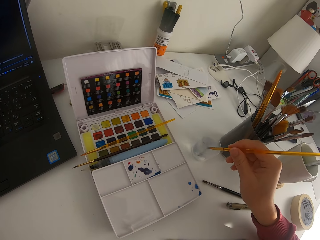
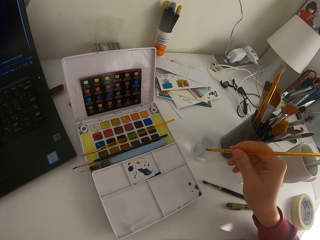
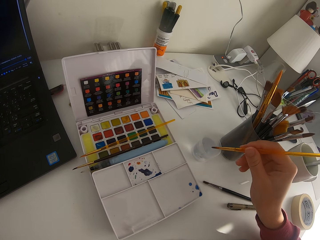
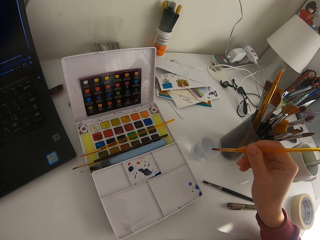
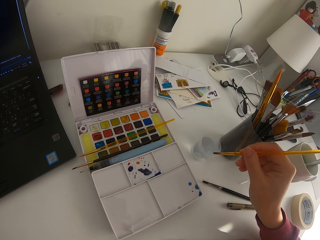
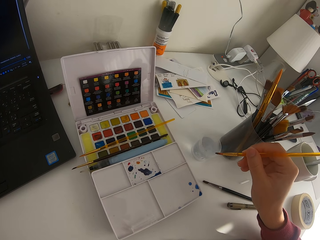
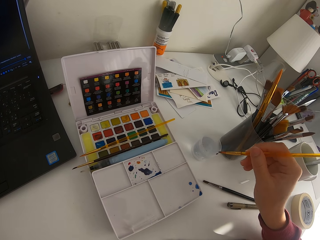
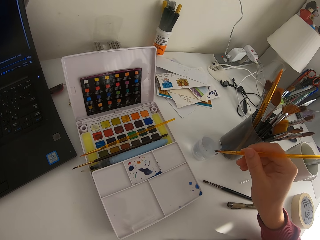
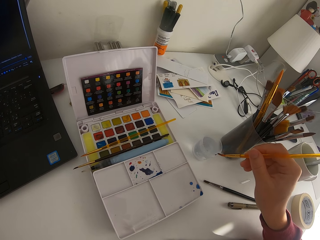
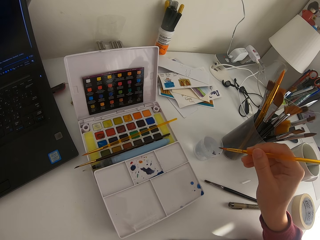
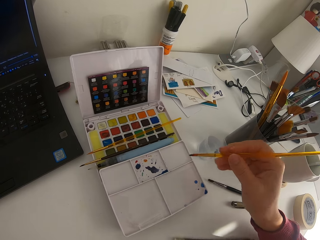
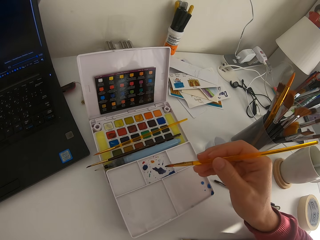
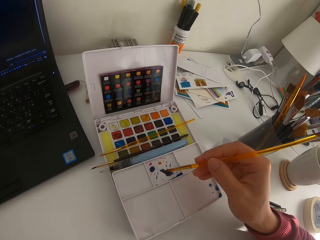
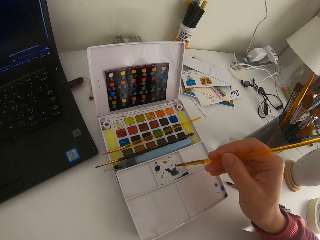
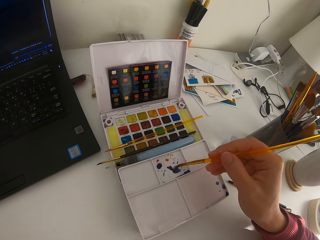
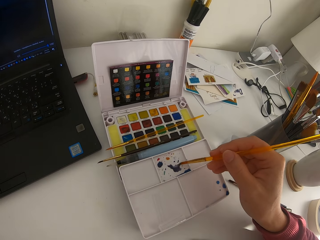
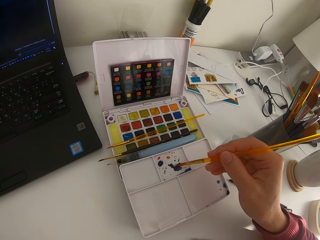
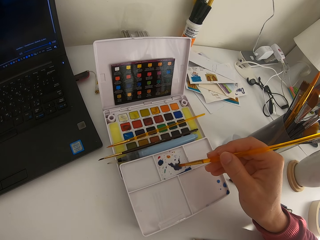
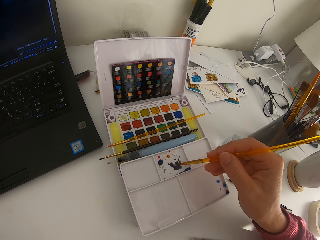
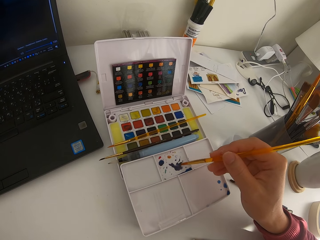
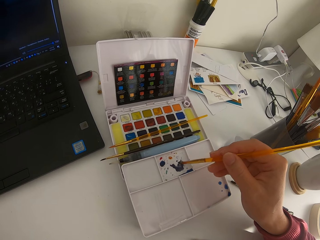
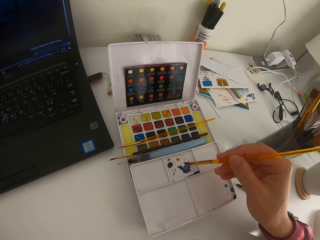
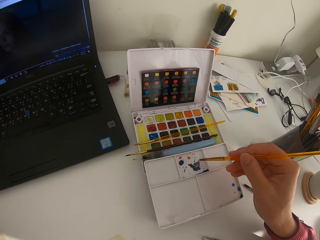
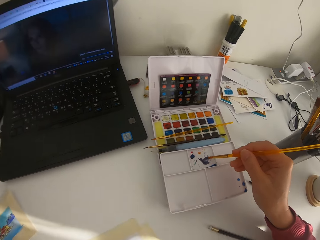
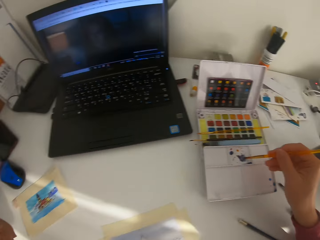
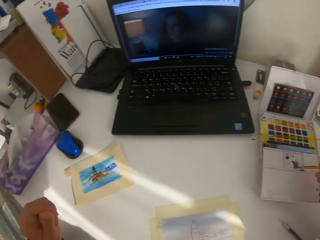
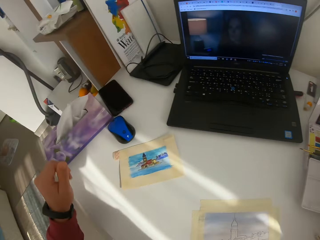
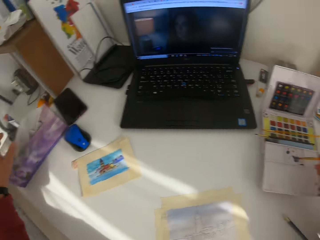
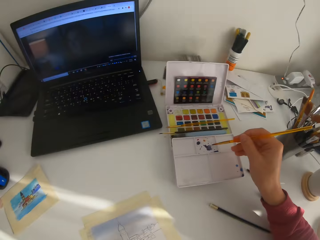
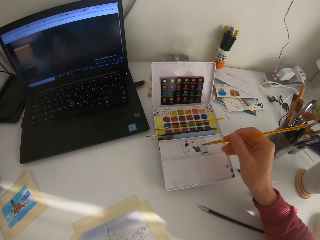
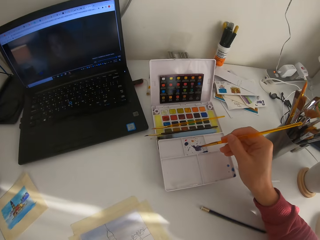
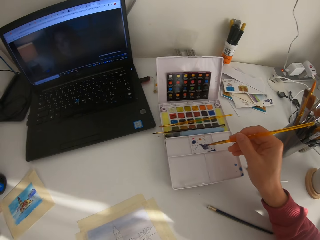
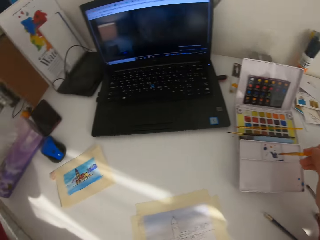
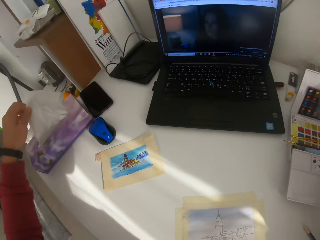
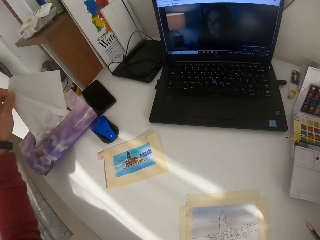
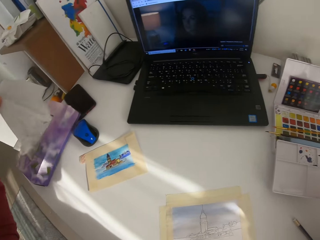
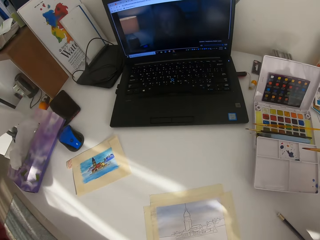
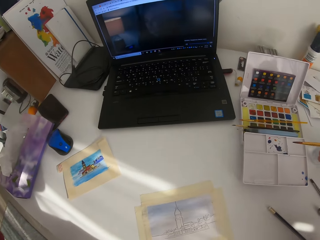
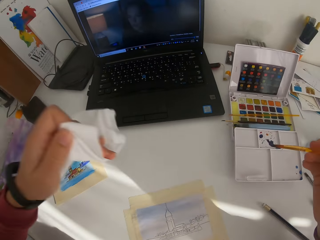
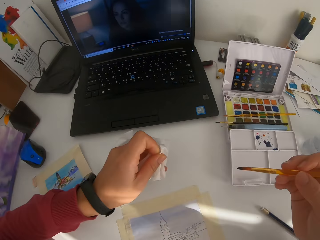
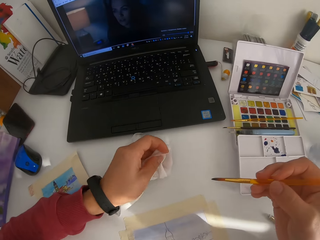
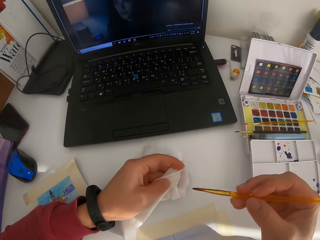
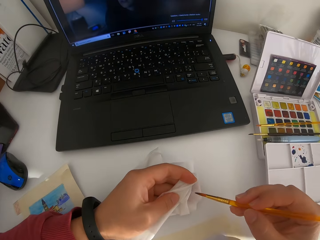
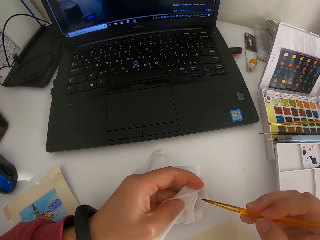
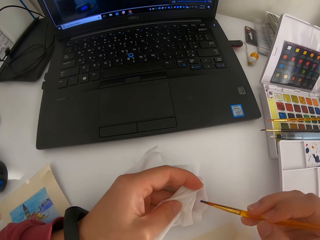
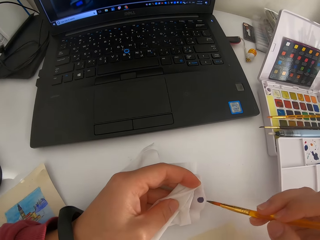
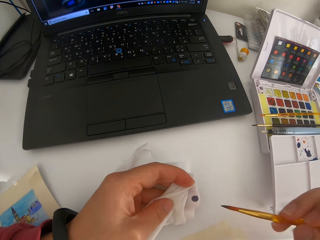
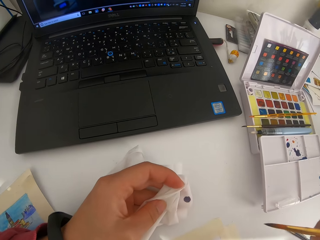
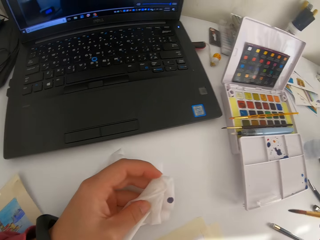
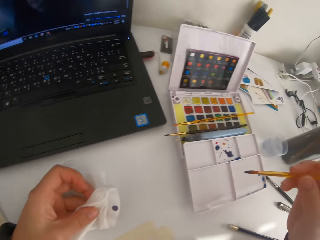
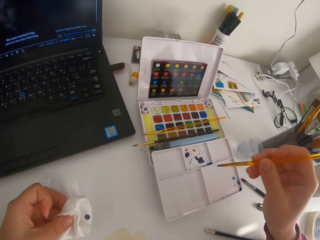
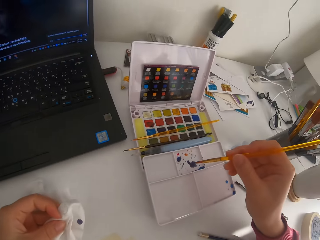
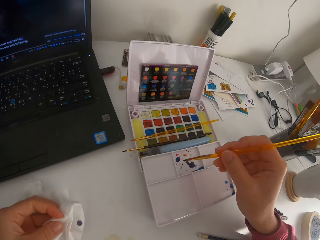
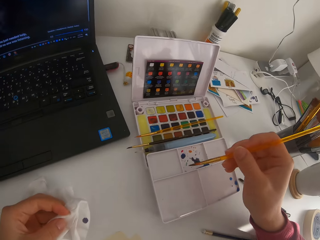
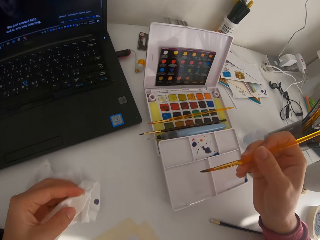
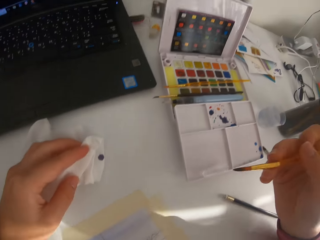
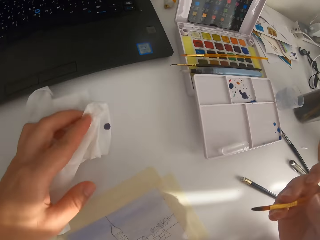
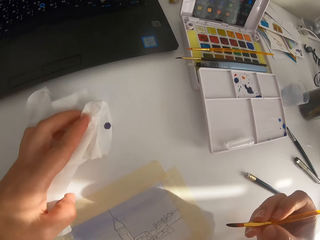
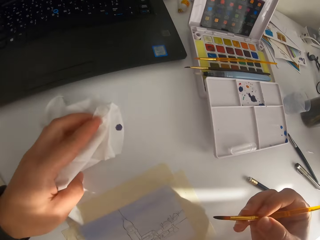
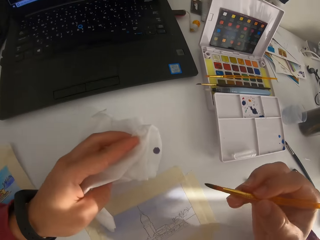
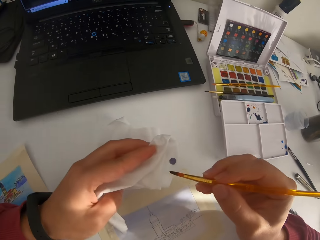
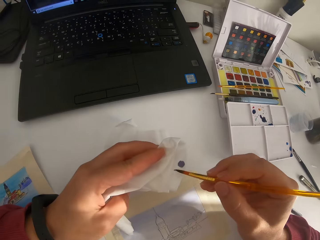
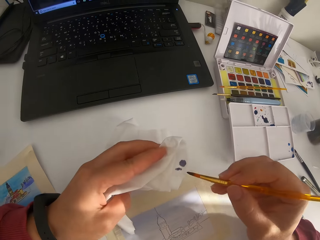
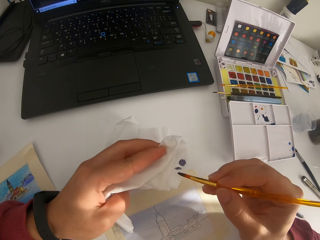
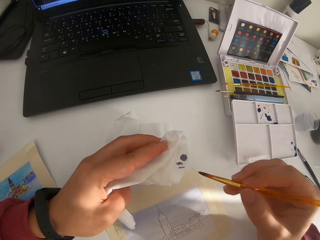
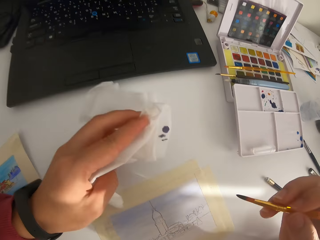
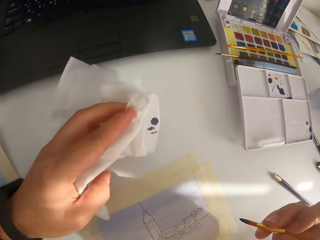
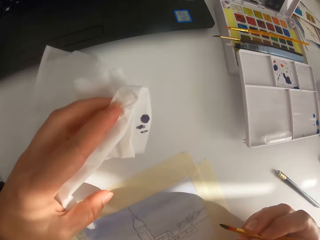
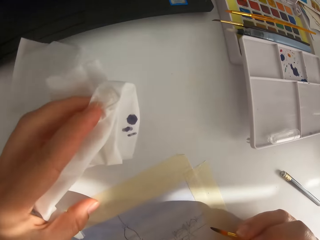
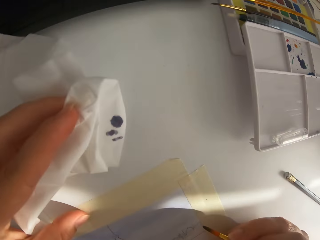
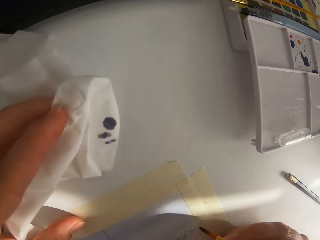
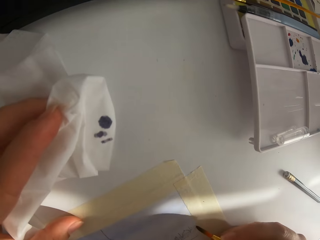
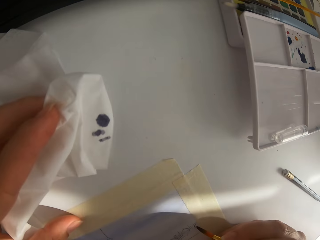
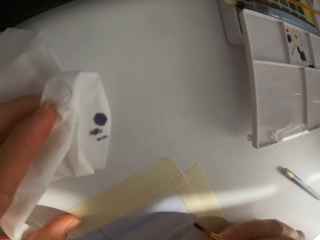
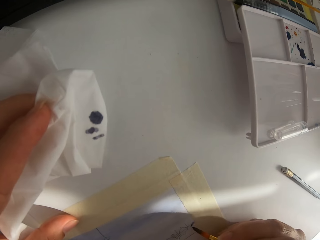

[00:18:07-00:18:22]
The camera wearer dips the paint brush in water. They remove wipes or tissue paper from the box. They mix the paint on the paint palette. They wipe the brush on the paper towel. They touch the paint brush on the tissue paper. They touch the paint brush on the paint palette. They touch the paint brush on the tissue paper.

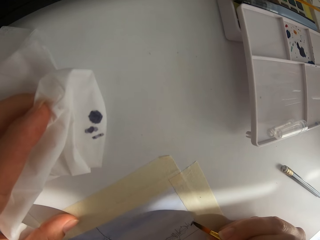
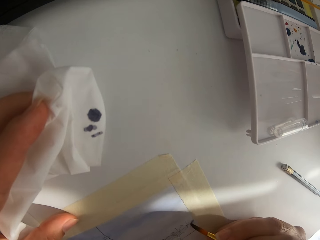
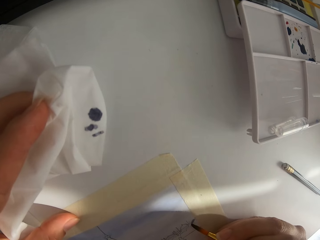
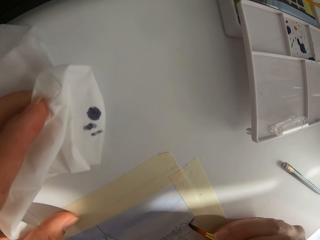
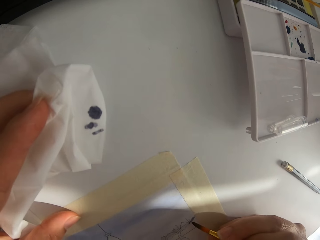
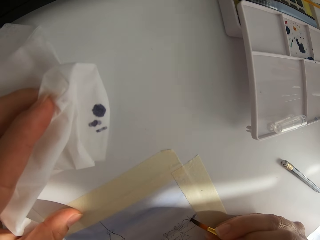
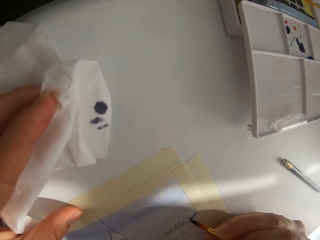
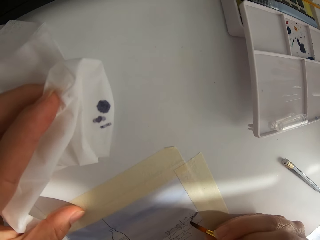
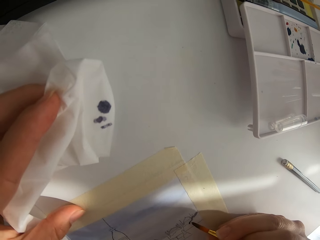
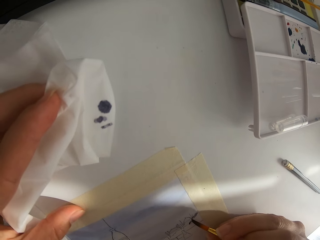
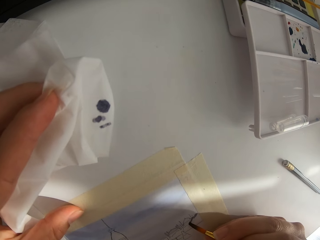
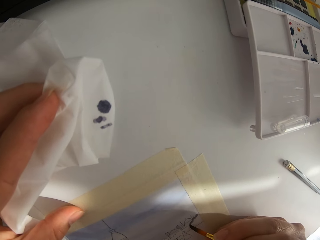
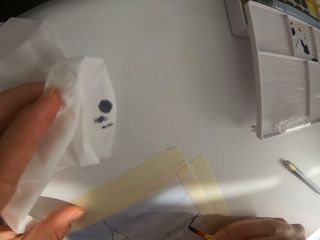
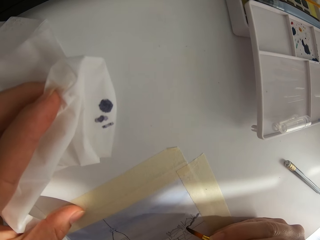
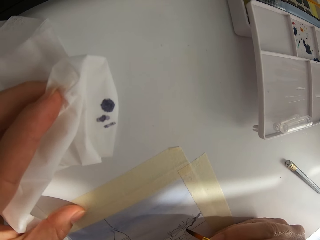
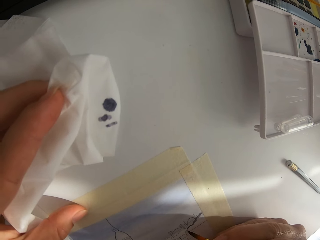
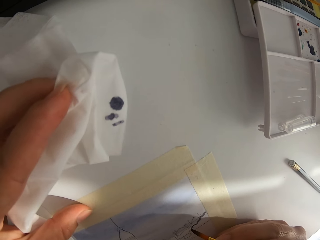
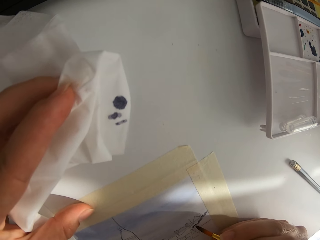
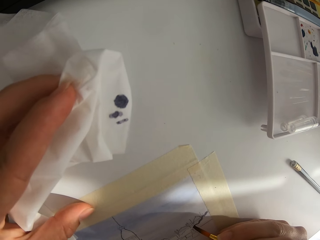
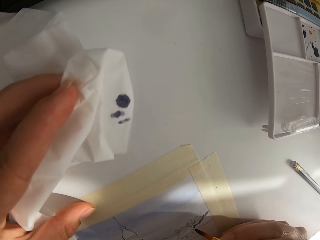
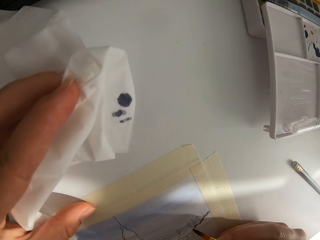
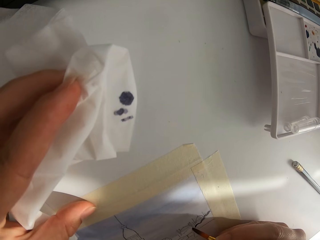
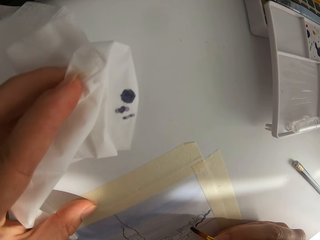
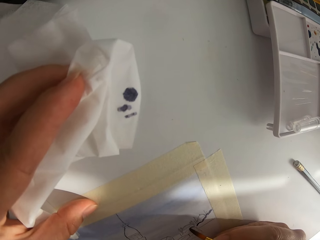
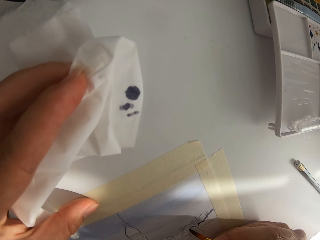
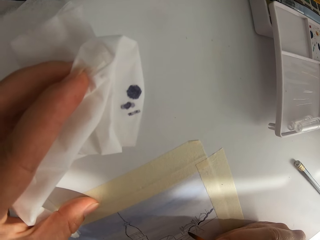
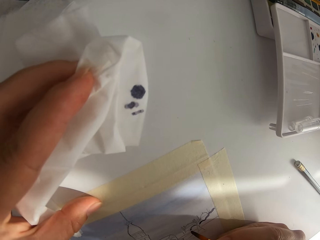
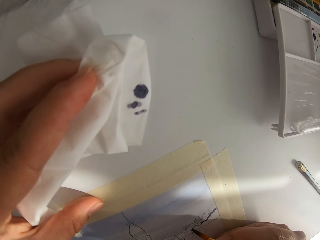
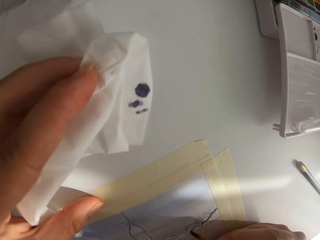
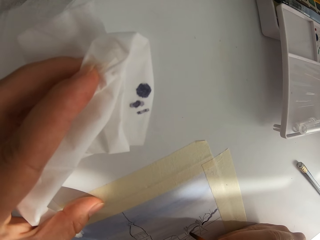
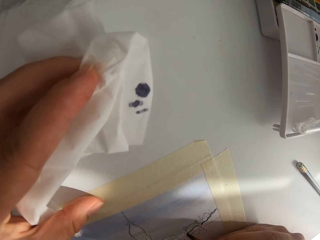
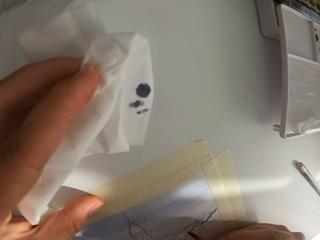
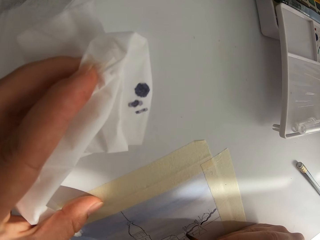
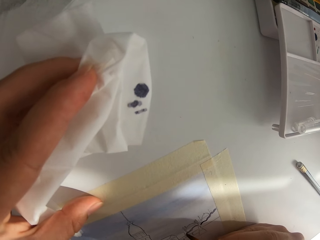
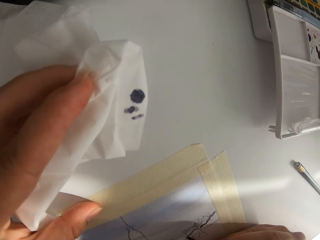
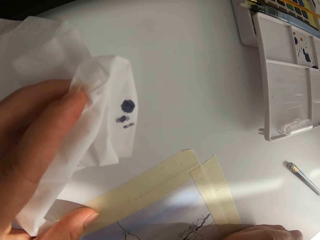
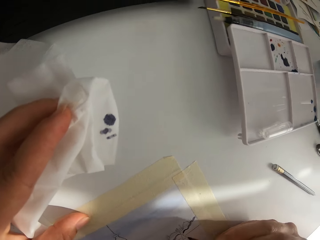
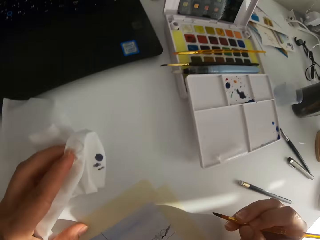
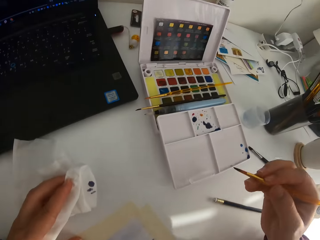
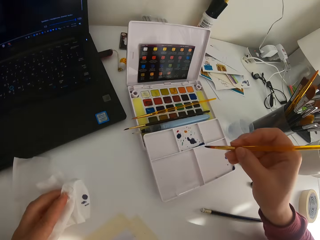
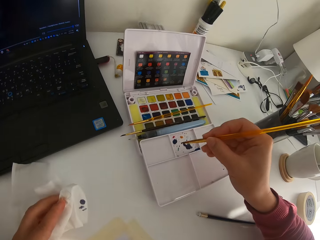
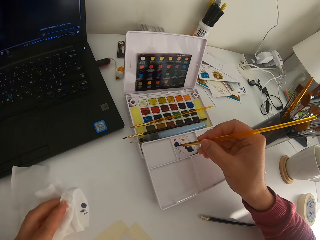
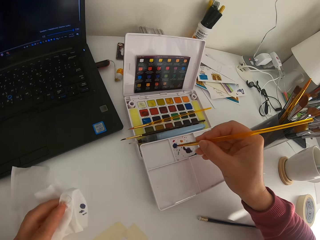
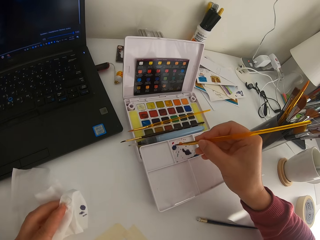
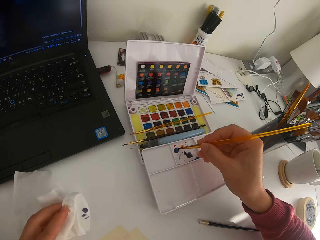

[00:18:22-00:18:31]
The camera wearer paints on paper.
